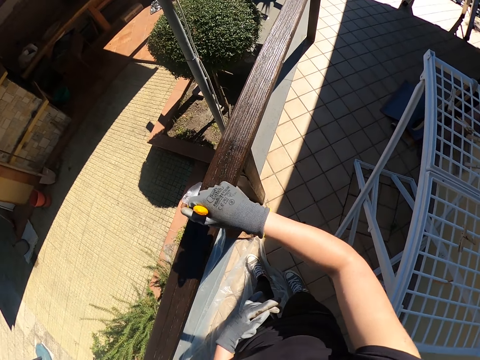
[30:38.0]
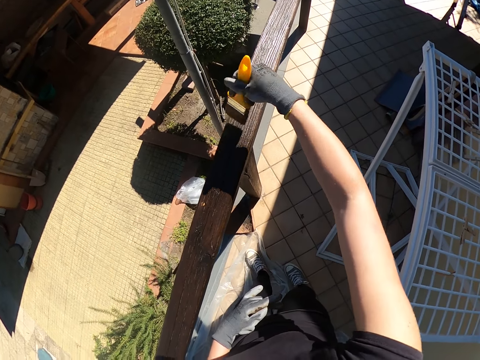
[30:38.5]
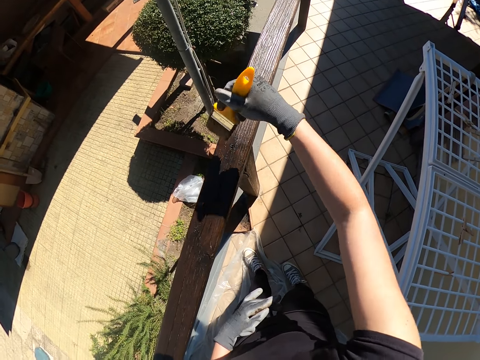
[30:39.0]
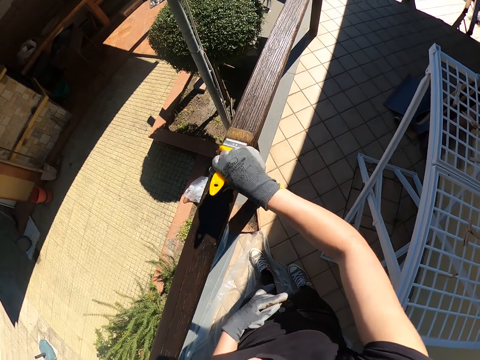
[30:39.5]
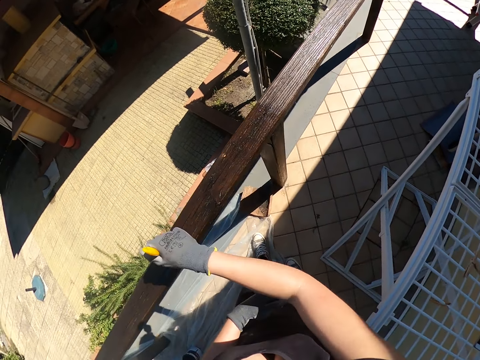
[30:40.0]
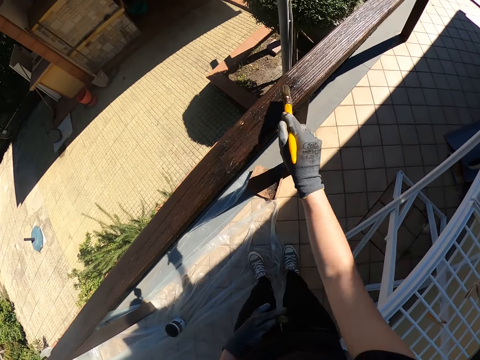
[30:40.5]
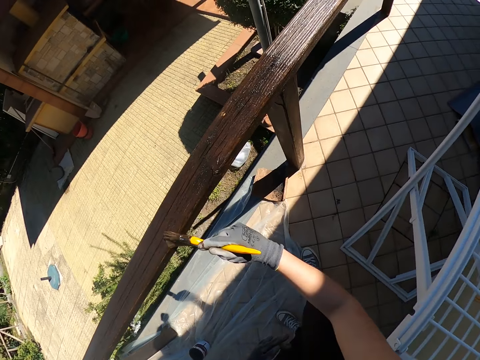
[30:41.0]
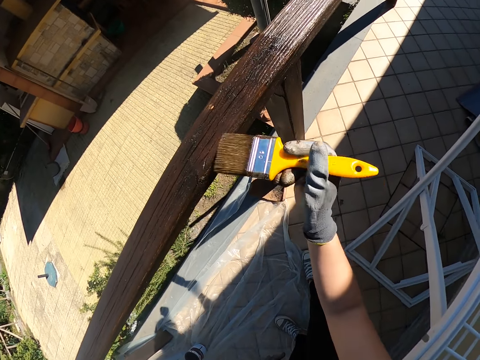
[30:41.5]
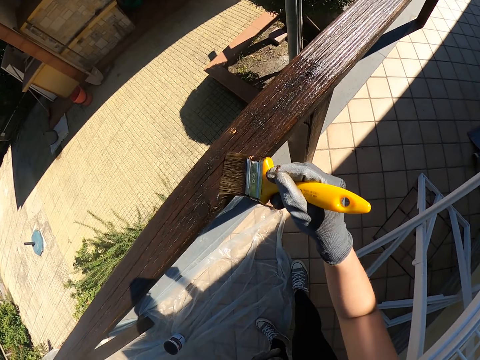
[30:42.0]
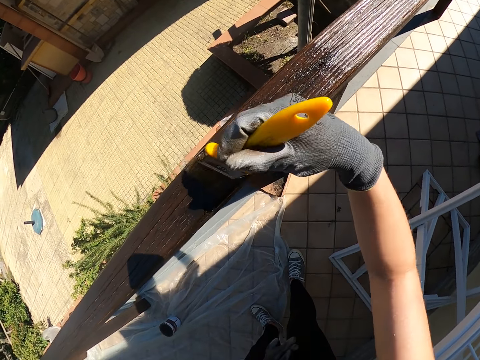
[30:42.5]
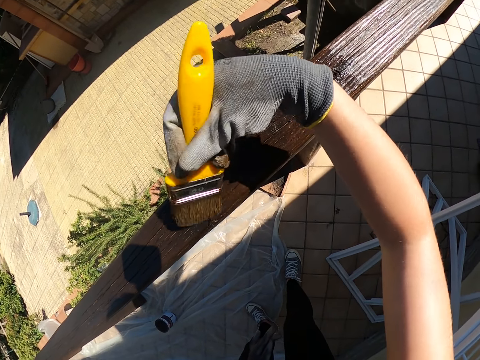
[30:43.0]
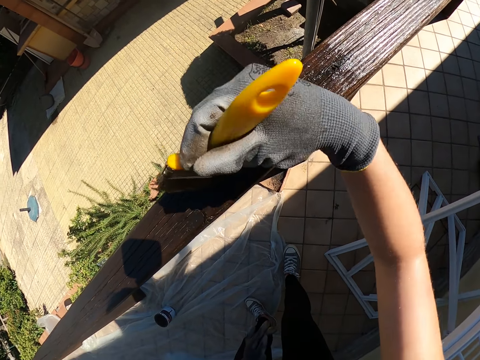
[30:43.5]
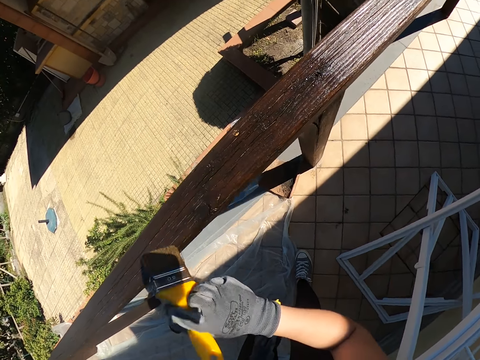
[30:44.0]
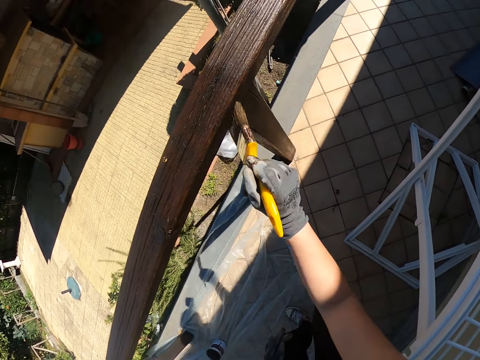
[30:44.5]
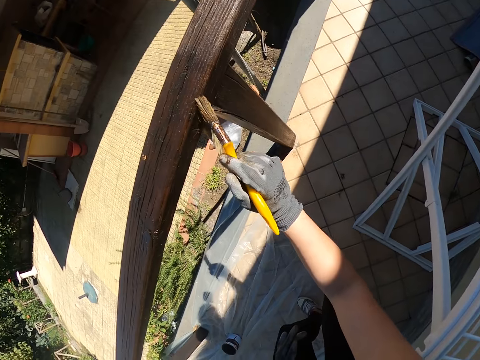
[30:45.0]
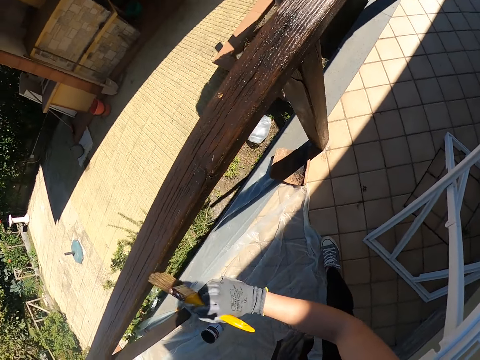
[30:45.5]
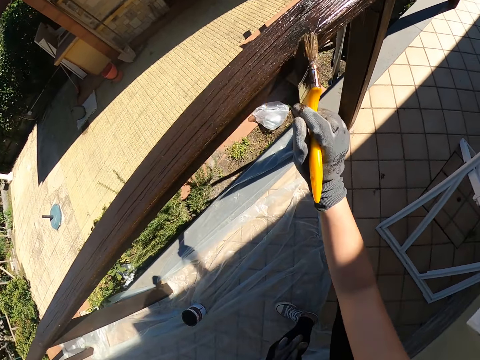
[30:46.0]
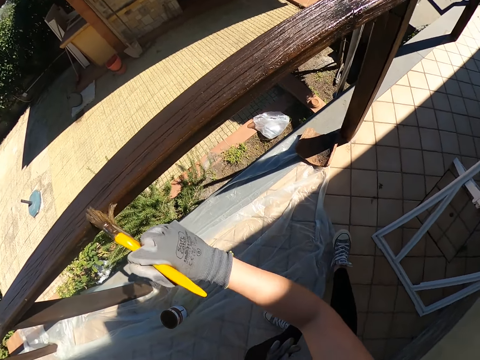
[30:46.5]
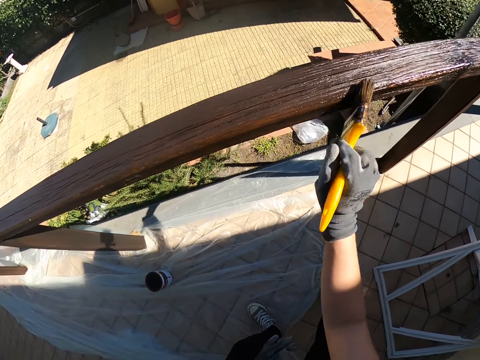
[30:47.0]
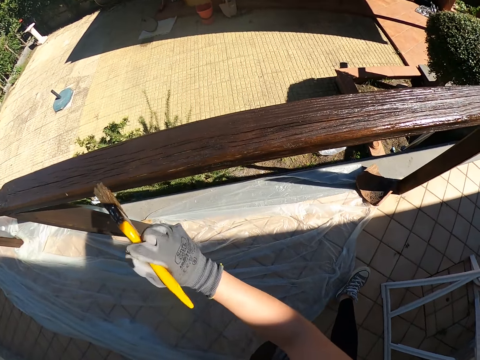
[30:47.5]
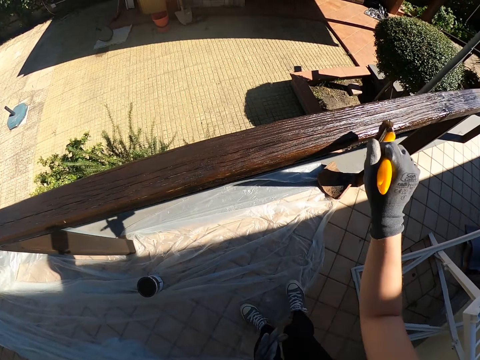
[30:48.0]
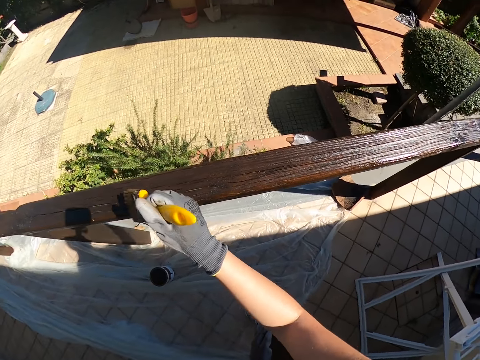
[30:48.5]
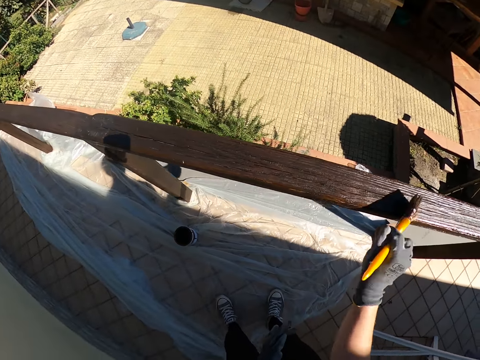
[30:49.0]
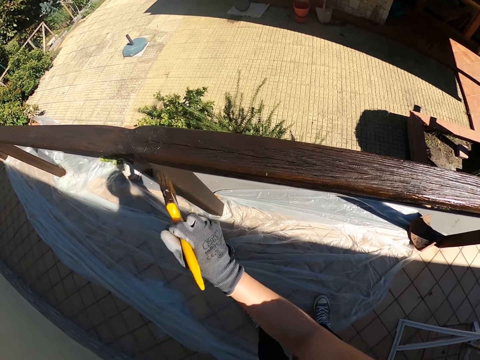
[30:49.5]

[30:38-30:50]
The camera wearer paints the grill.

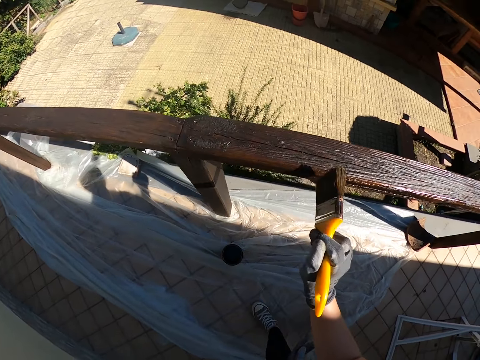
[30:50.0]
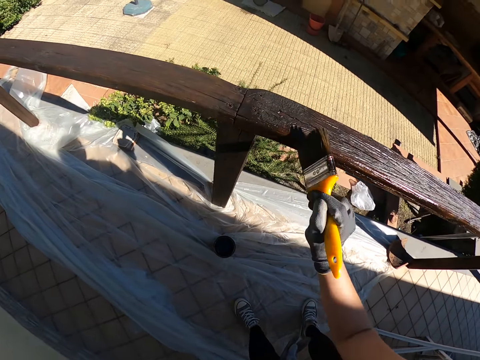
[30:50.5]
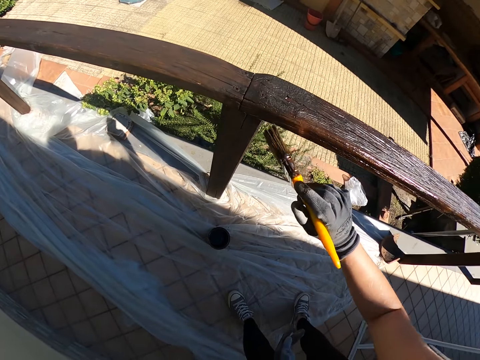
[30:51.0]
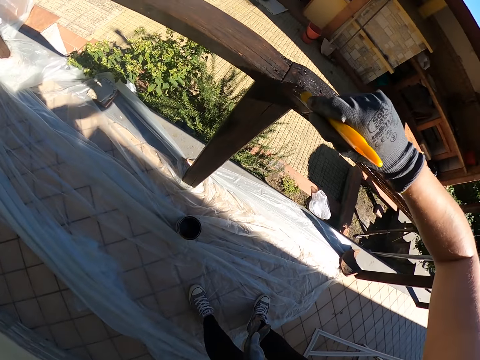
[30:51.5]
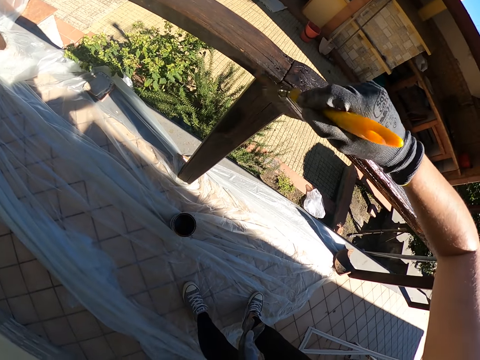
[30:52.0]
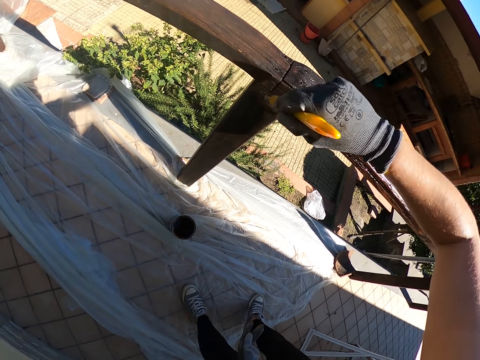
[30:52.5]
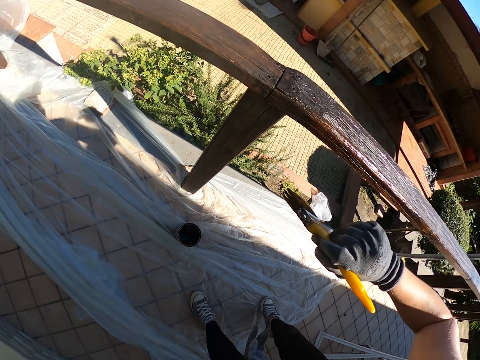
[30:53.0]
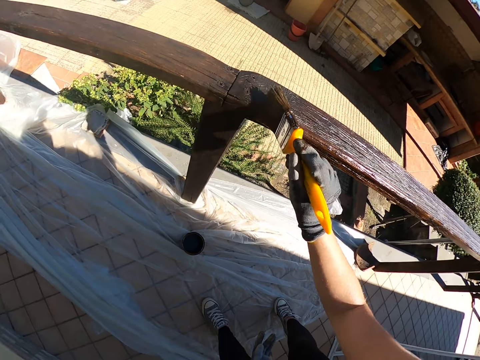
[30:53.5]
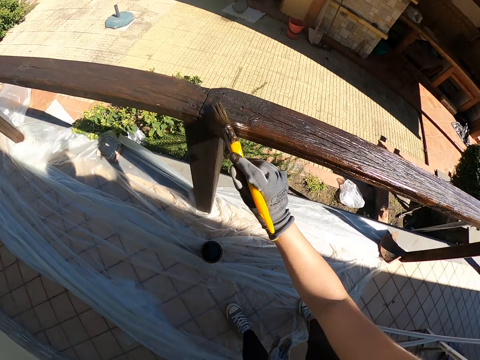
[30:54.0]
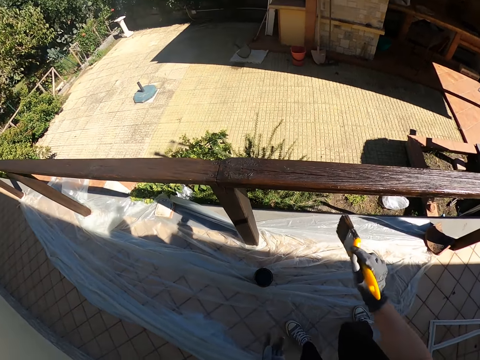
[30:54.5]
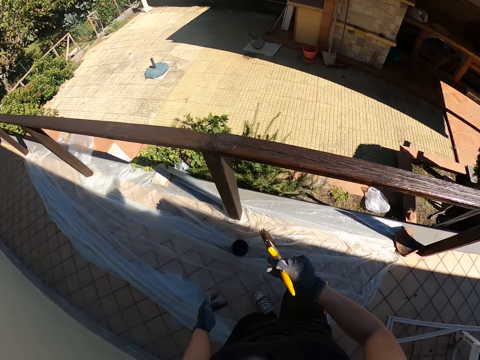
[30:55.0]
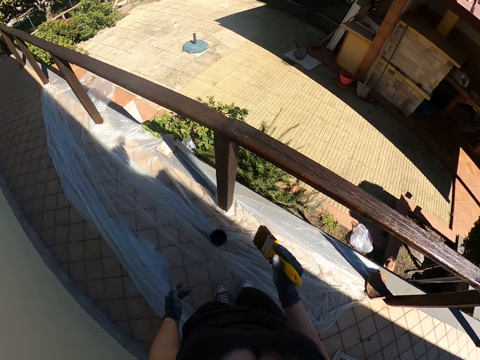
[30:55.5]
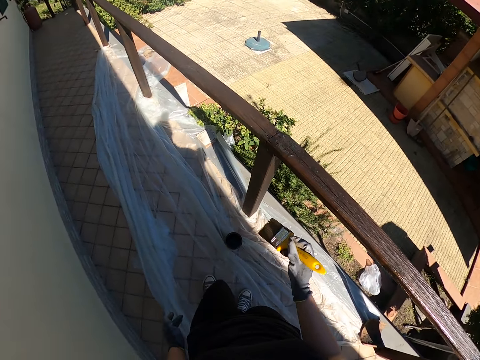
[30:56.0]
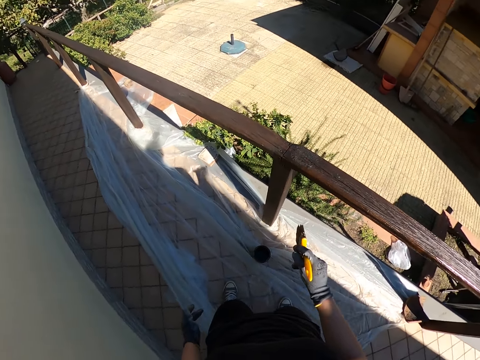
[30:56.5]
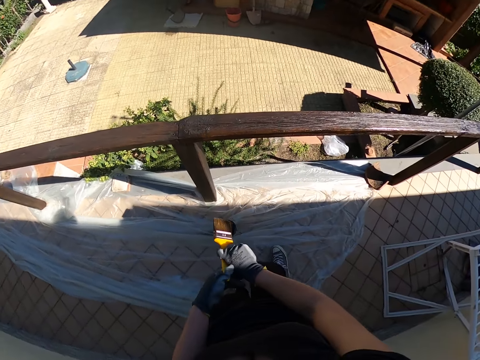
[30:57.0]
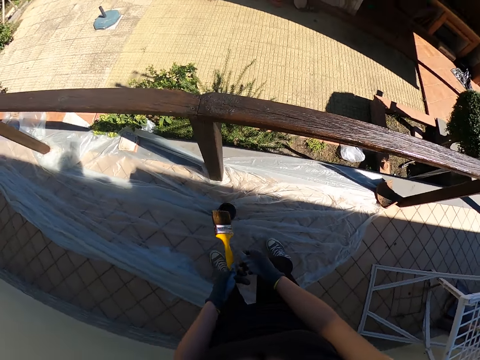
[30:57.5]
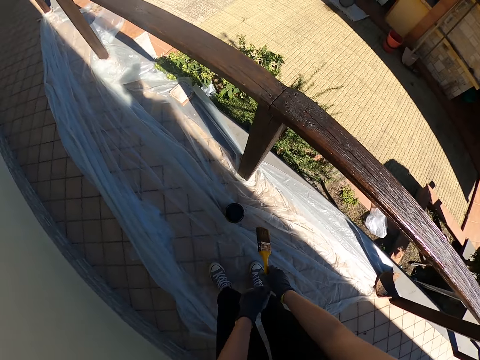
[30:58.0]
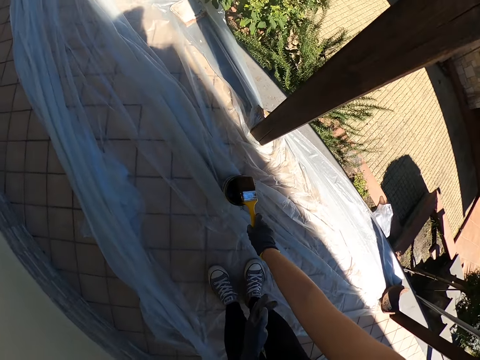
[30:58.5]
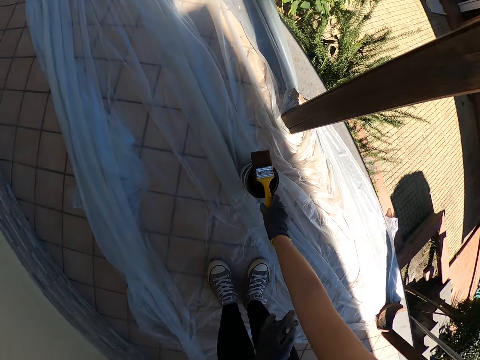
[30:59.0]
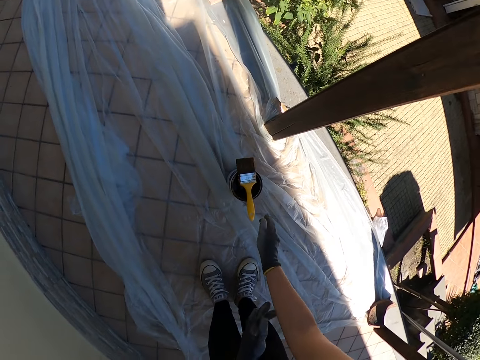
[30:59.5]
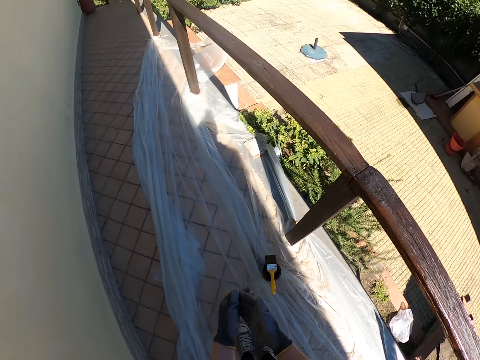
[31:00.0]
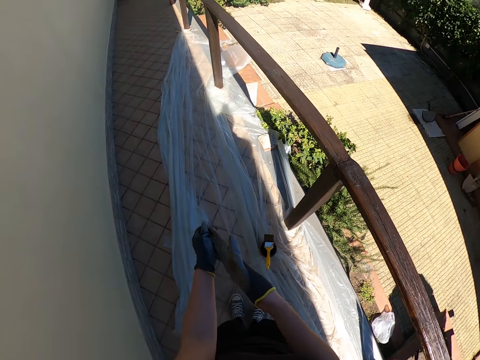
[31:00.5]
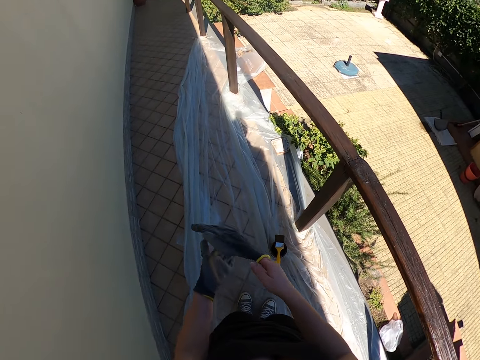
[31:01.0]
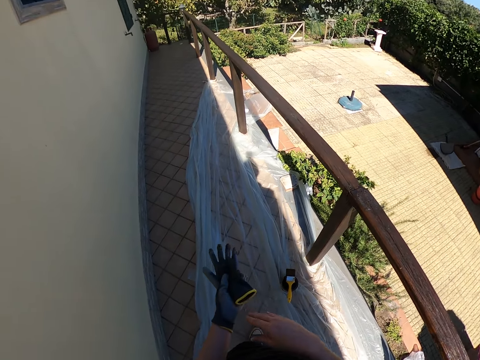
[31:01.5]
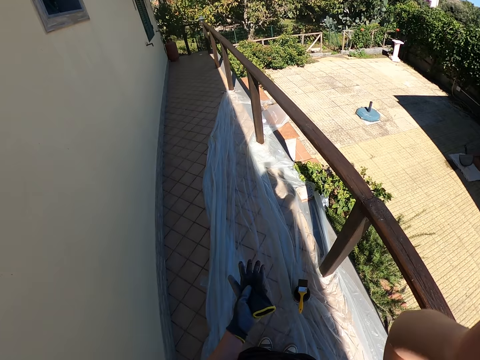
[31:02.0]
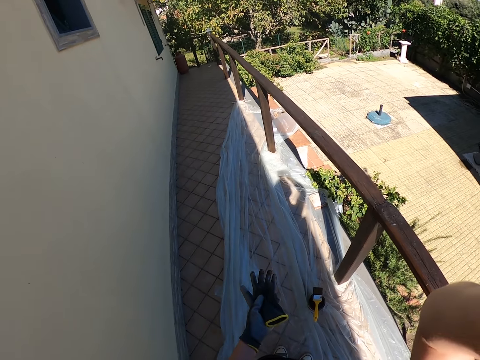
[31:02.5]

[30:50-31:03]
The camera wearer walks towards the paint container. She bends on the paint container. She drops the paint brush on the can of paint. She removes the glove from her right hand. She holds the glove on her left hand. She touches her head camera. She lifts her right hand.
